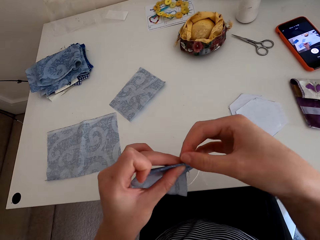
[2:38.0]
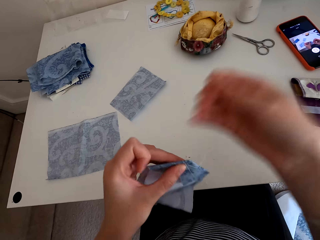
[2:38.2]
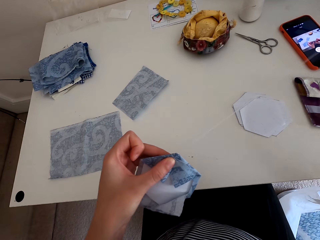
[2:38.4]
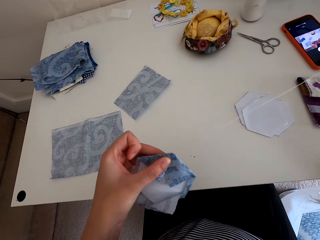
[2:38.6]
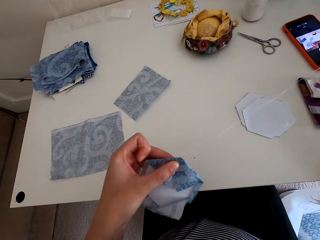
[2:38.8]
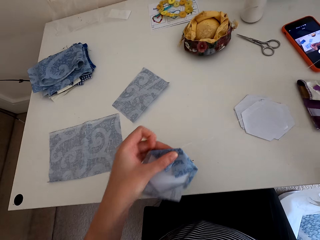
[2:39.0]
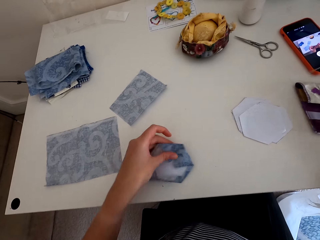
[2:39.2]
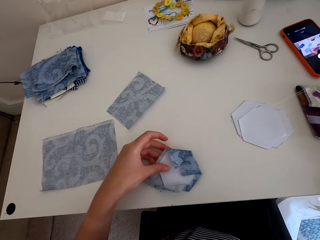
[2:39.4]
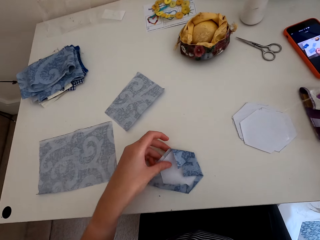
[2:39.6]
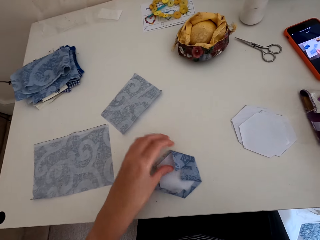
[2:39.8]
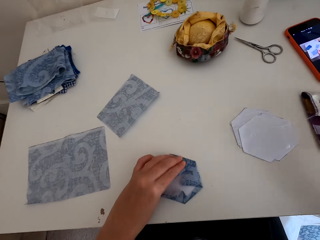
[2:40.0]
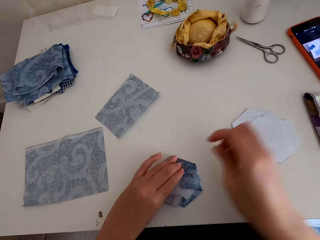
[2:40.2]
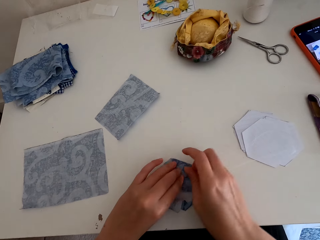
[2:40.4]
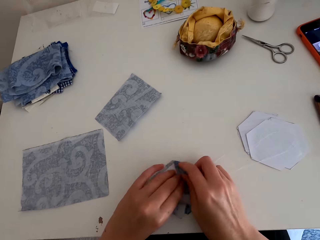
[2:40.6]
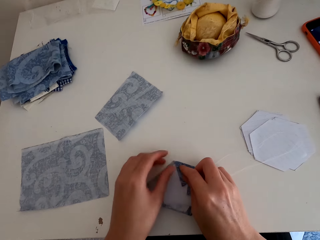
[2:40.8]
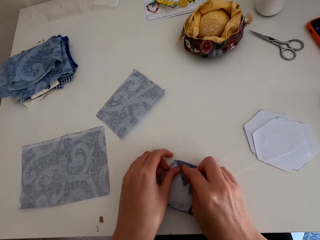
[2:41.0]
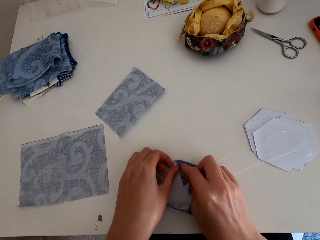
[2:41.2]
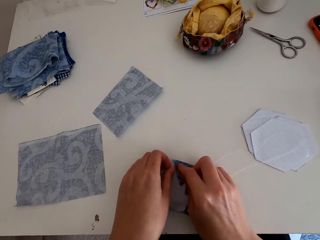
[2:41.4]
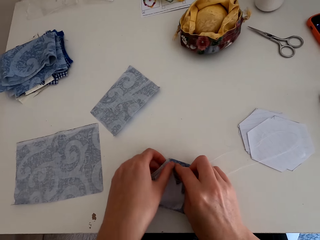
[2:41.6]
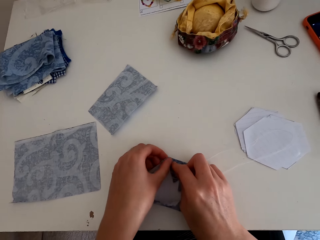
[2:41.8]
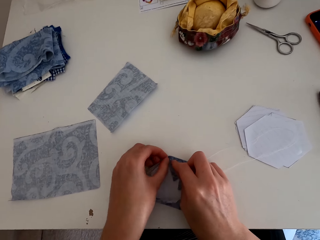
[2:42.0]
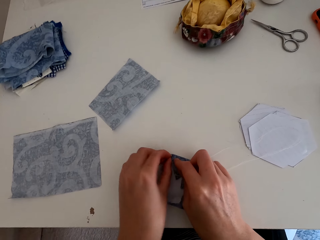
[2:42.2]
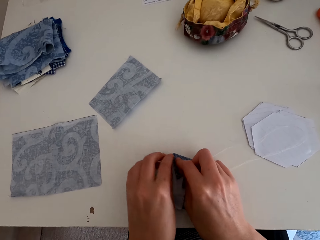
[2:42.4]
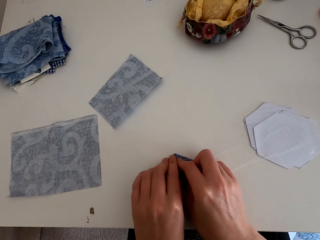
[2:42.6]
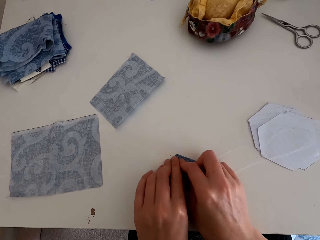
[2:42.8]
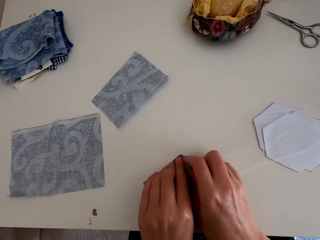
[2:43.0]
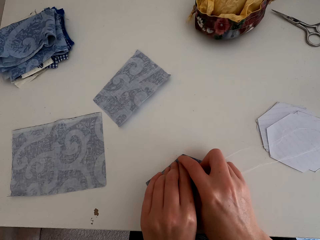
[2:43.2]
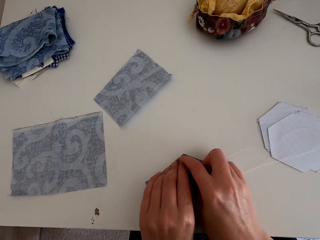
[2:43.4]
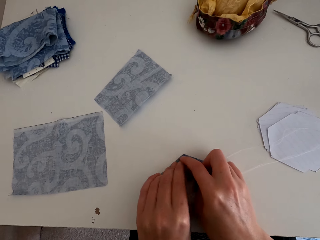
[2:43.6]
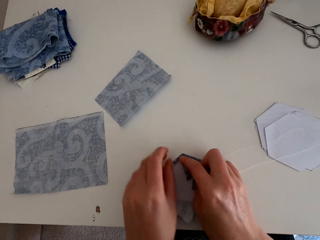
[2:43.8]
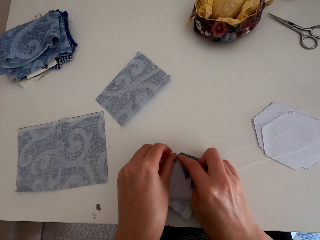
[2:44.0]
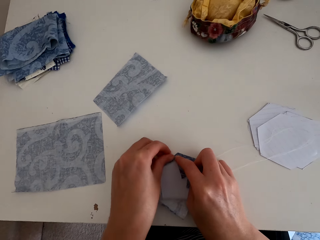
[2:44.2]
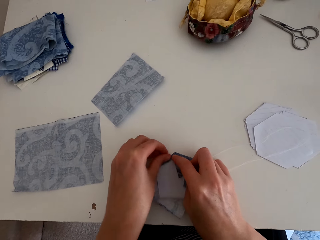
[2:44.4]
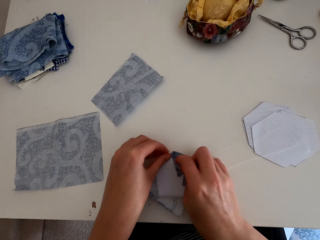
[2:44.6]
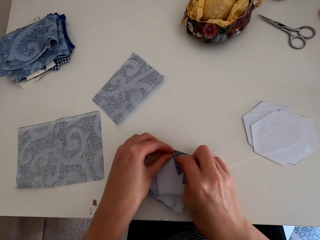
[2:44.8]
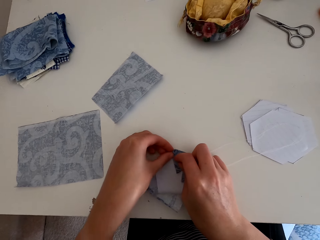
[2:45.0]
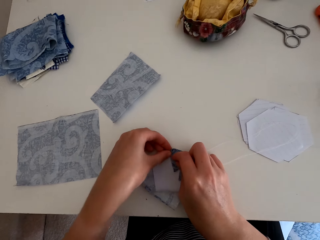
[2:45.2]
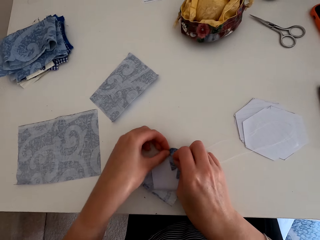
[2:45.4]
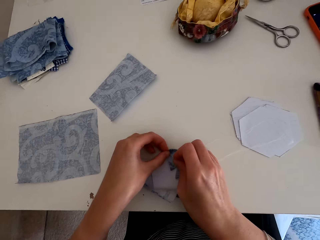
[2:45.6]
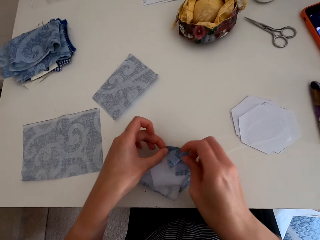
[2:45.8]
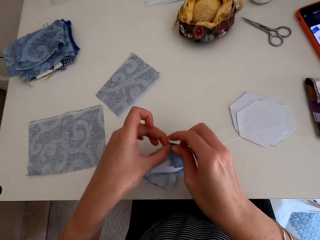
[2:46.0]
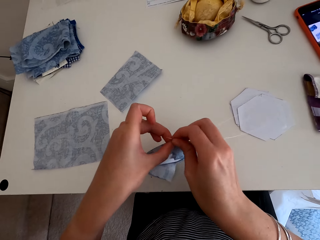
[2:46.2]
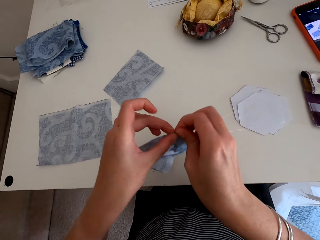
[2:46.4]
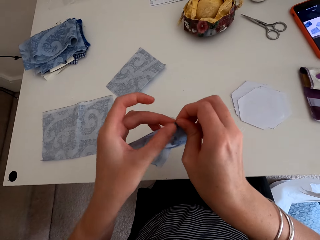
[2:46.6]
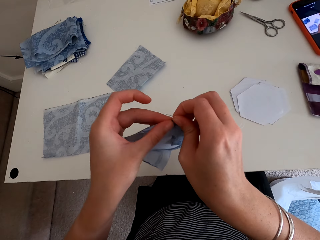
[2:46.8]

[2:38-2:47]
The camera wearer puts the cloth material on the table. They start to sew the cloth material.

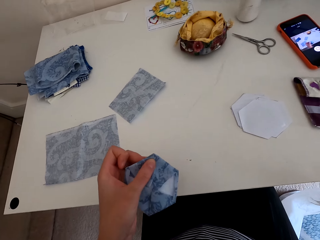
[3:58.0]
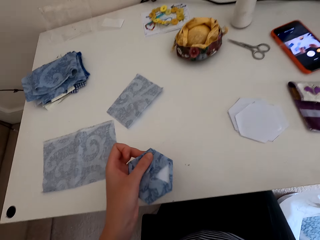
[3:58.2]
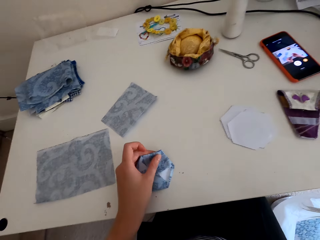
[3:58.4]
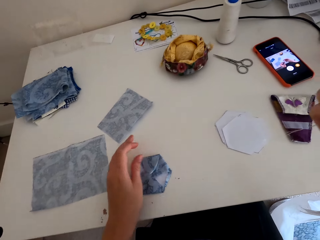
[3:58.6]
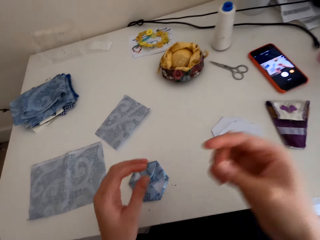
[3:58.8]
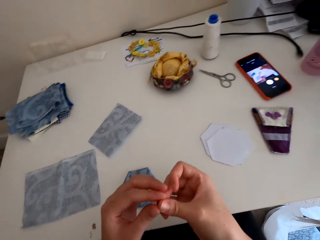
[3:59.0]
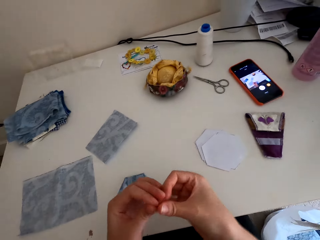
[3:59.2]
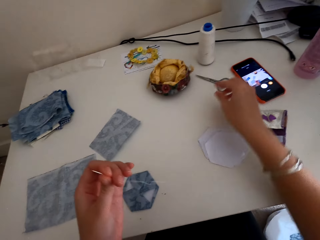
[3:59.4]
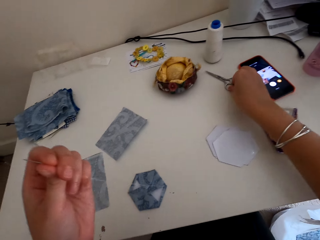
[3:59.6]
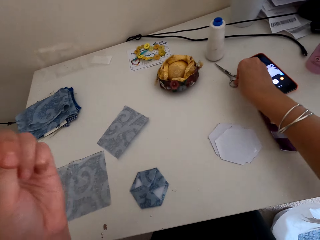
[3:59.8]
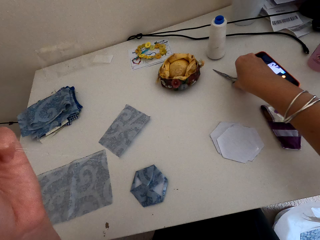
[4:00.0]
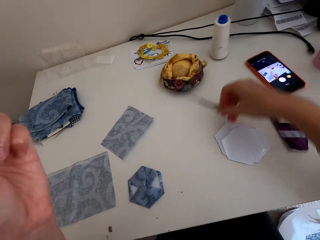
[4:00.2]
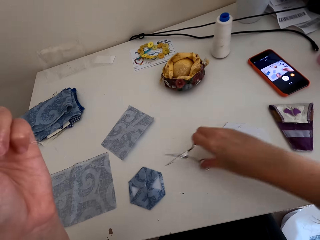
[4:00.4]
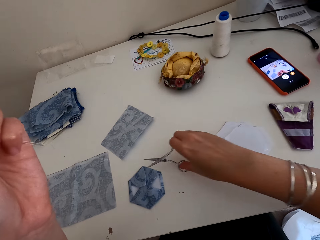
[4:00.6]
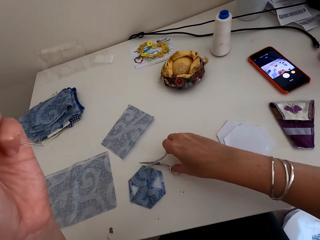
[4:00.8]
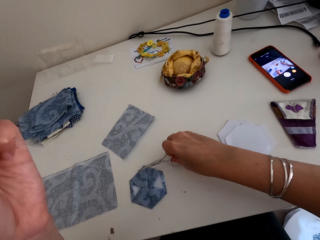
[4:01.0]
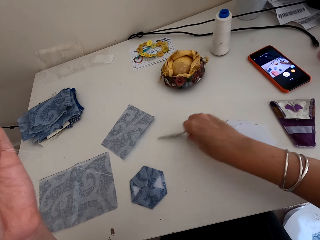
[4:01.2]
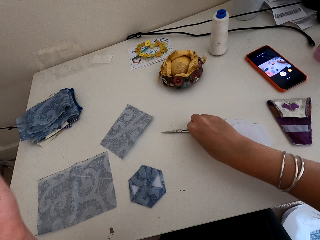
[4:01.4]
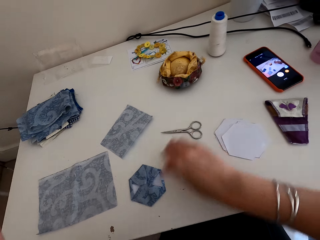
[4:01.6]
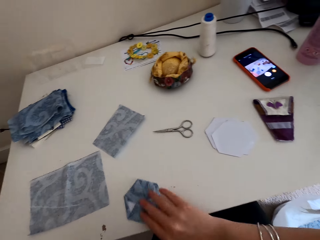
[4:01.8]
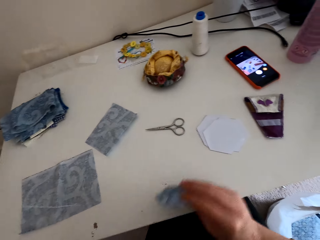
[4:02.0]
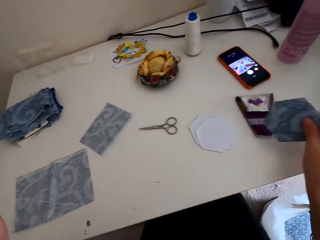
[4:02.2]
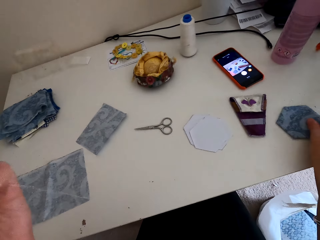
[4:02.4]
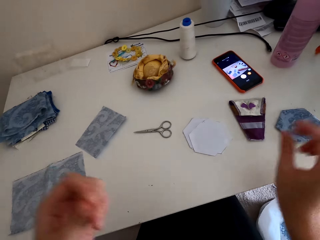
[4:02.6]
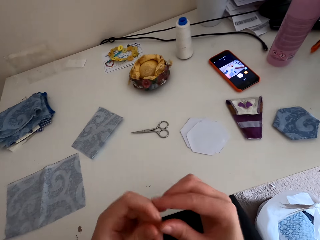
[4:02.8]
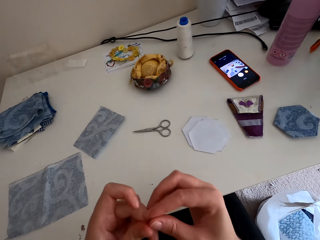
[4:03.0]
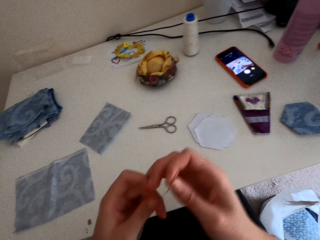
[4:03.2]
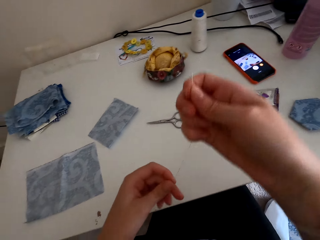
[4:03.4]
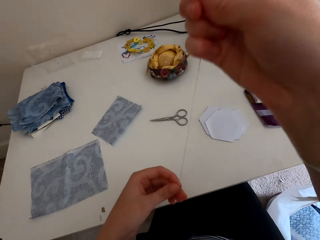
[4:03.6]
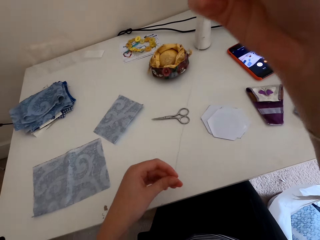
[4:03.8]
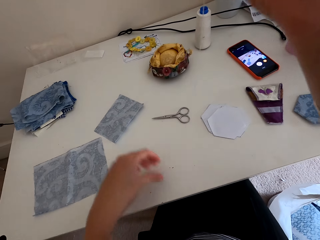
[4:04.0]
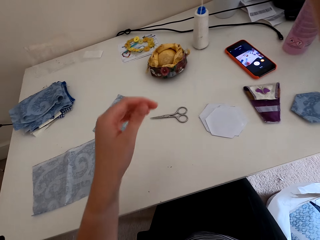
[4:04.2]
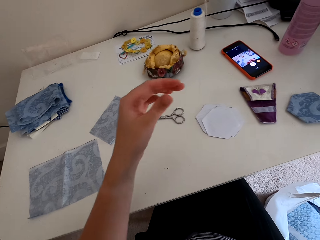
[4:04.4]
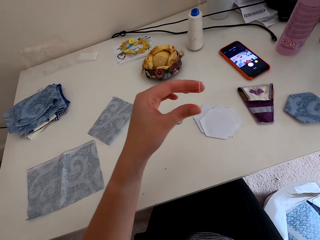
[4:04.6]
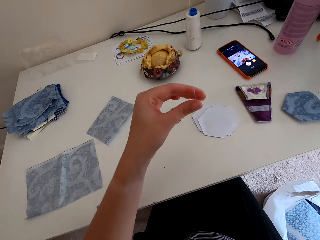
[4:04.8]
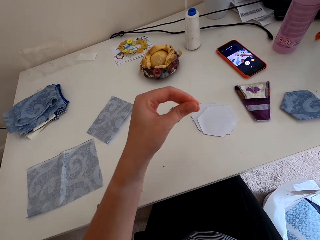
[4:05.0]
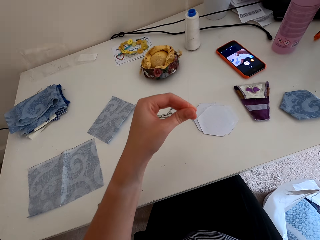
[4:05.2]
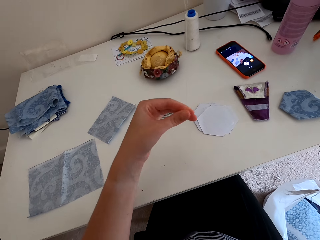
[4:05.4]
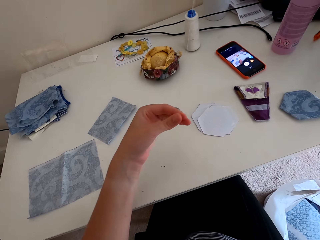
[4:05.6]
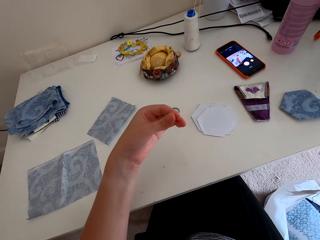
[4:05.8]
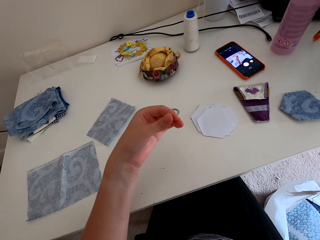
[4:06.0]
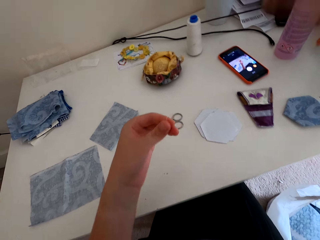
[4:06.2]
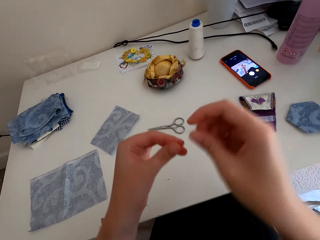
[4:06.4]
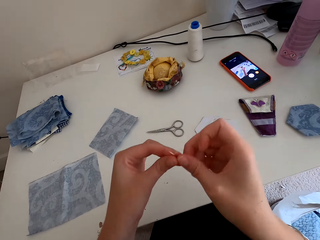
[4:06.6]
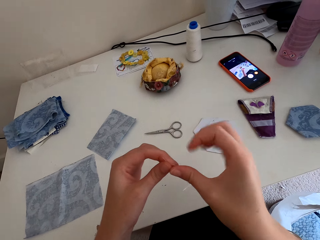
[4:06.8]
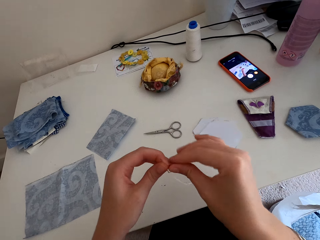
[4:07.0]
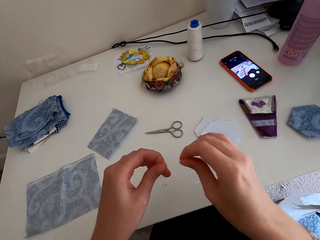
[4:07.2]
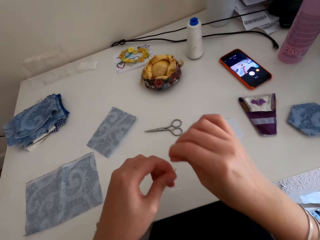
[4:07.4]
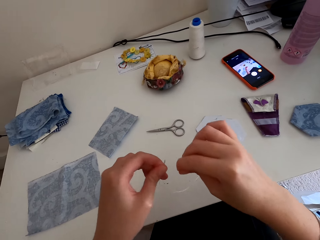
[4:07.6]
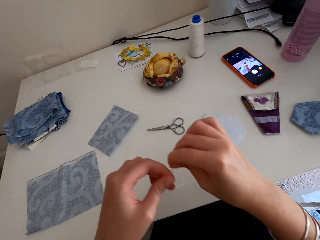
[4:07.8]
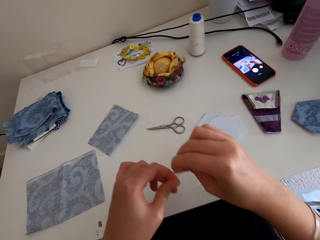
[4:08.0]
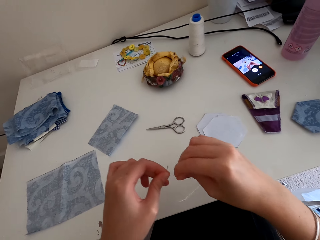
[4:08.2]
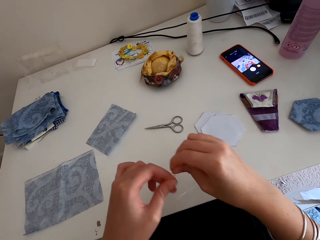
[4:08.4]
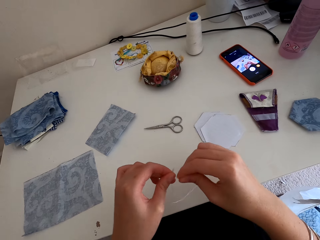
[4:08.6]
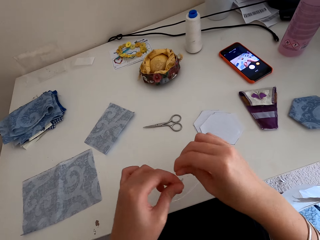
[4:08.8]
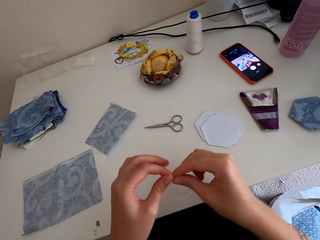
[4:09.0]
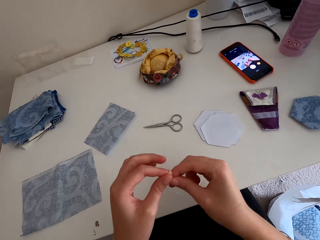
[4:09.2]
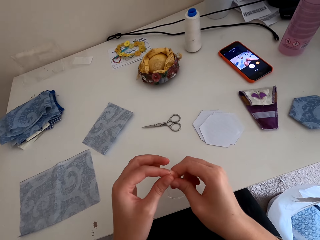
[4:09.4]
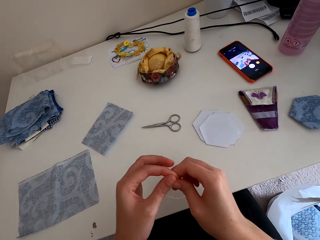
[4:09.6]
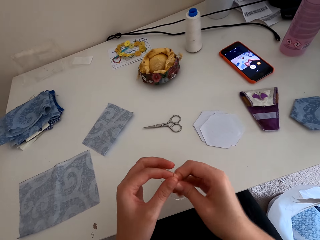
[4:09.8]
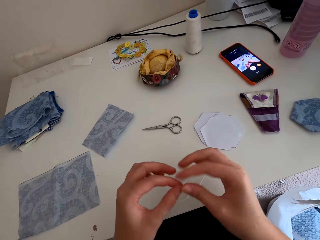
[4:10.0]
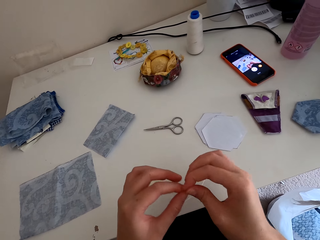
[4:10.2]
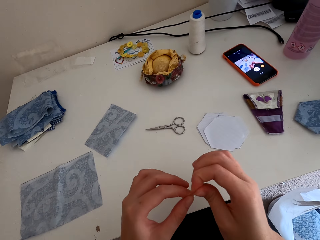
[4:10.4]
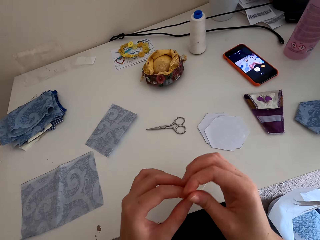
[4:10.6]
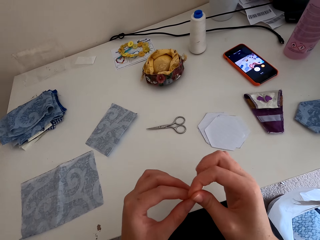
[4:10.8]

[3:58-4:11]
The camera wearer picks up scissors. They cut thread with the scissors and put the scissors on the table. They pick up the cloth material and put the cloth material on the table. They put the thread on the needle hole and stretch the thread.
